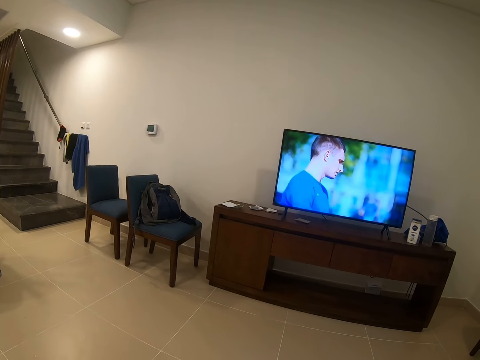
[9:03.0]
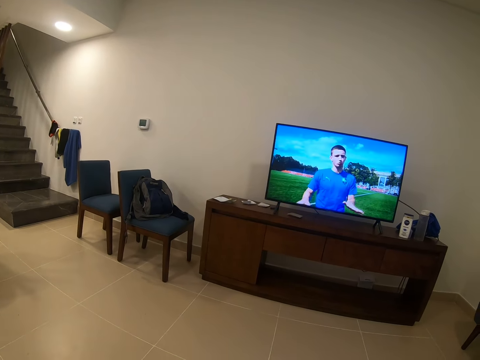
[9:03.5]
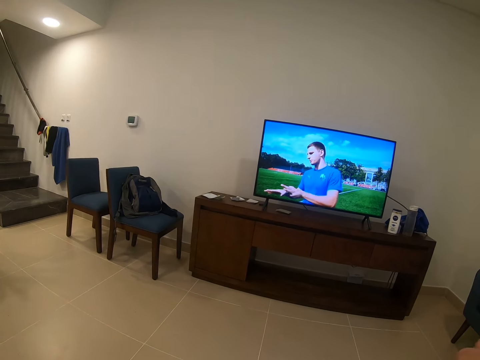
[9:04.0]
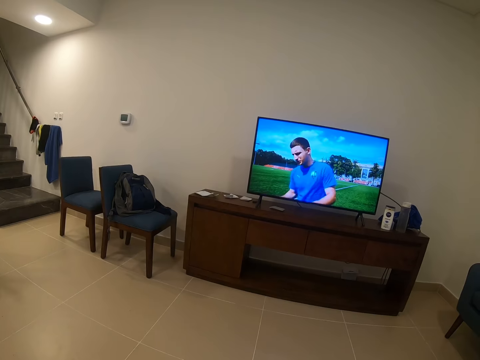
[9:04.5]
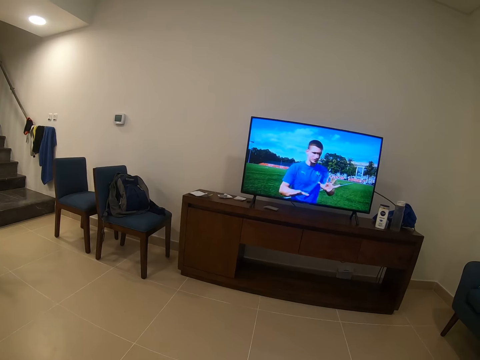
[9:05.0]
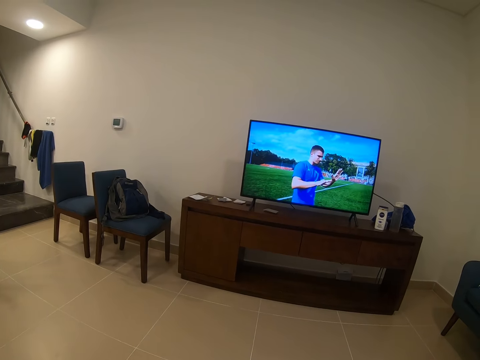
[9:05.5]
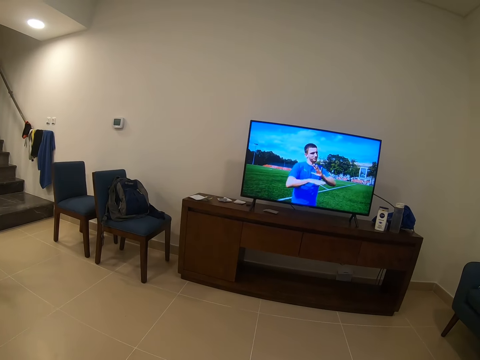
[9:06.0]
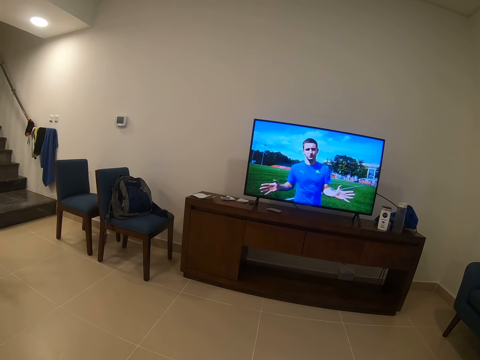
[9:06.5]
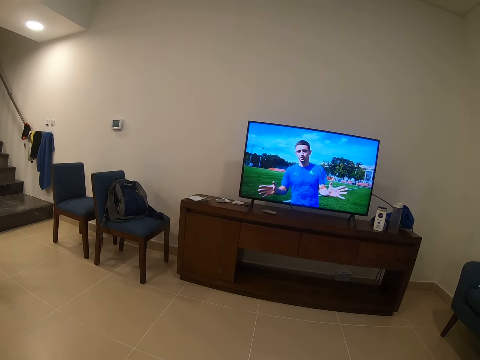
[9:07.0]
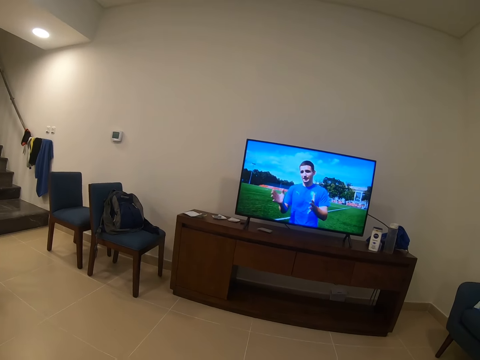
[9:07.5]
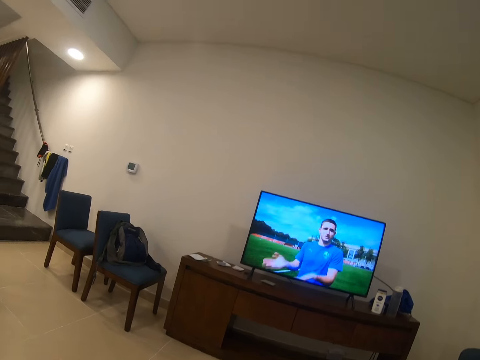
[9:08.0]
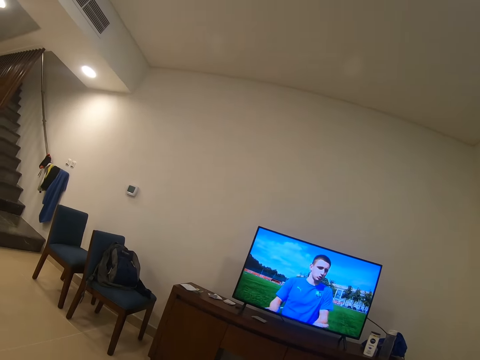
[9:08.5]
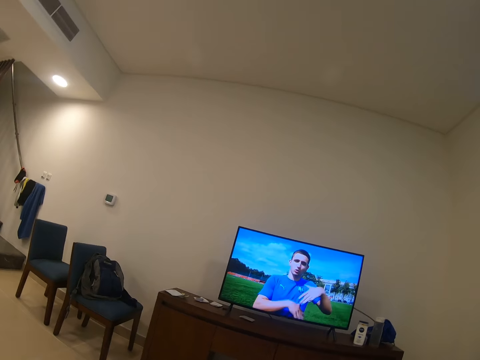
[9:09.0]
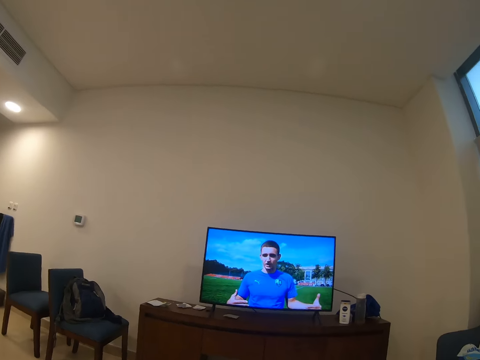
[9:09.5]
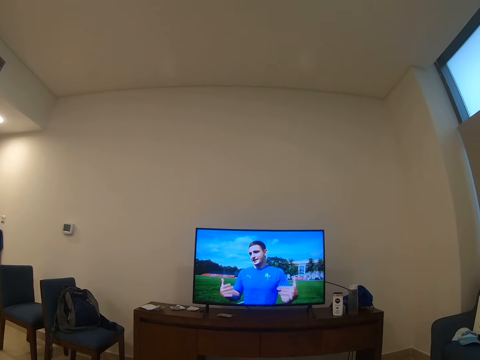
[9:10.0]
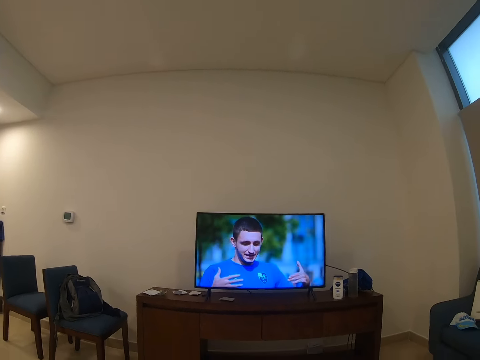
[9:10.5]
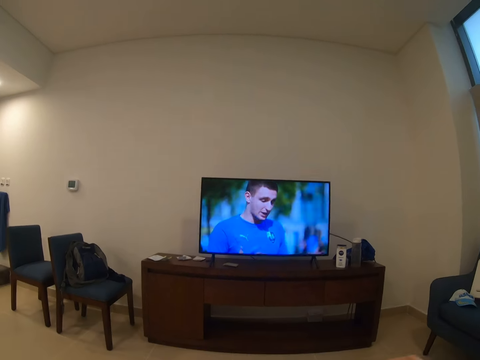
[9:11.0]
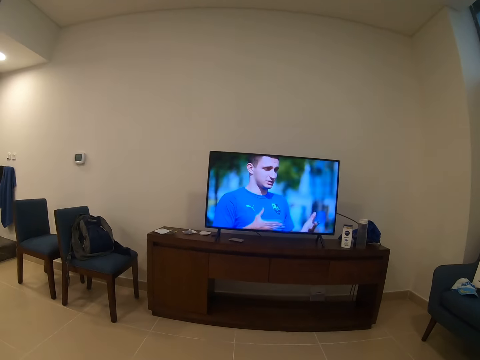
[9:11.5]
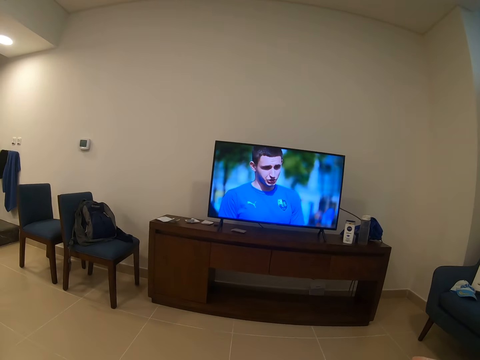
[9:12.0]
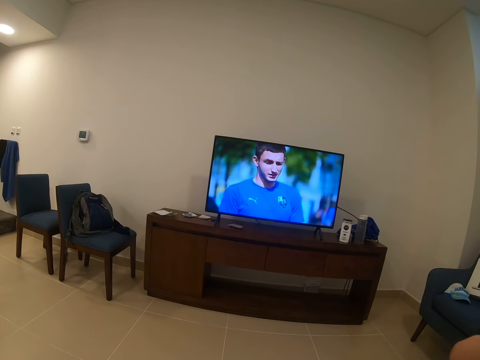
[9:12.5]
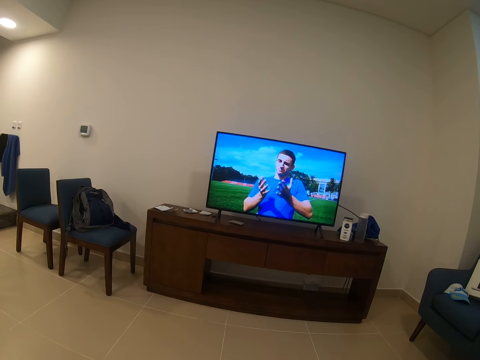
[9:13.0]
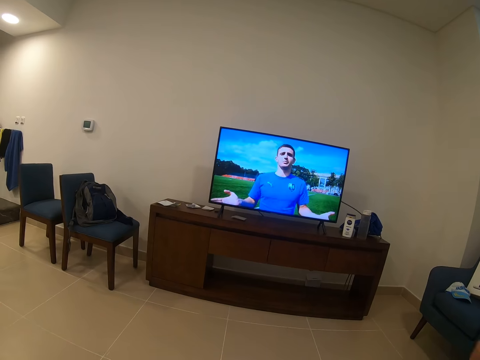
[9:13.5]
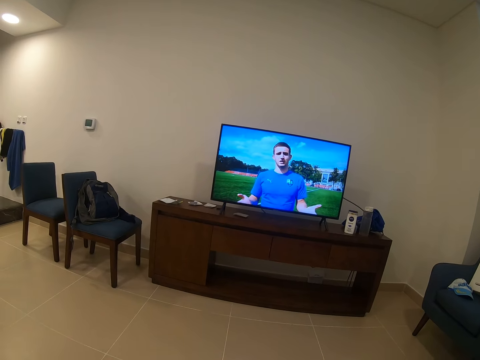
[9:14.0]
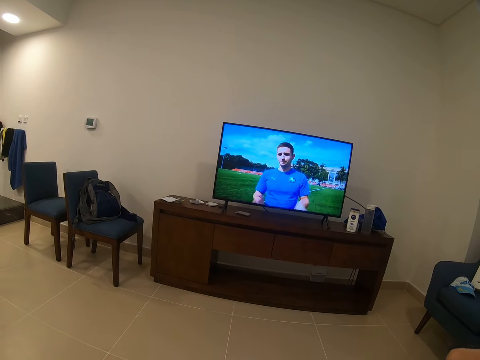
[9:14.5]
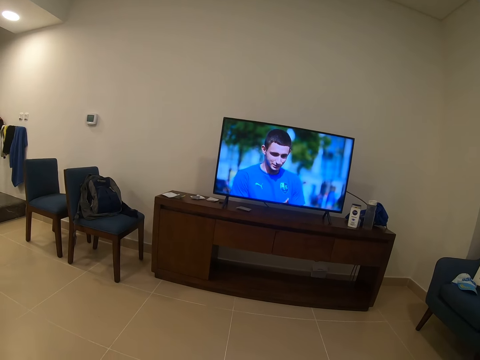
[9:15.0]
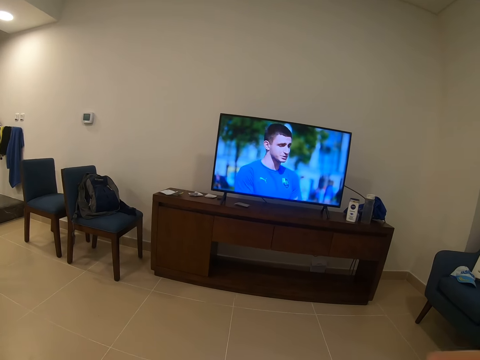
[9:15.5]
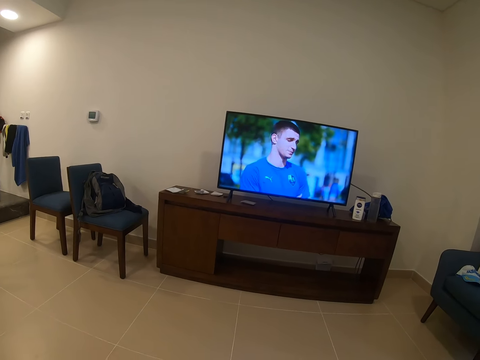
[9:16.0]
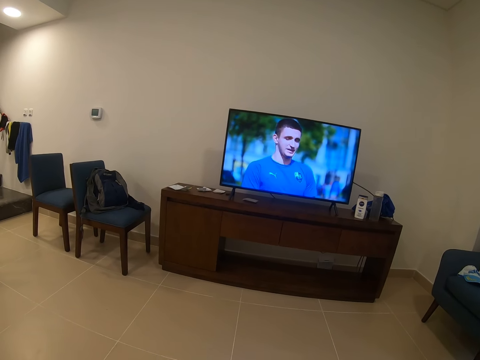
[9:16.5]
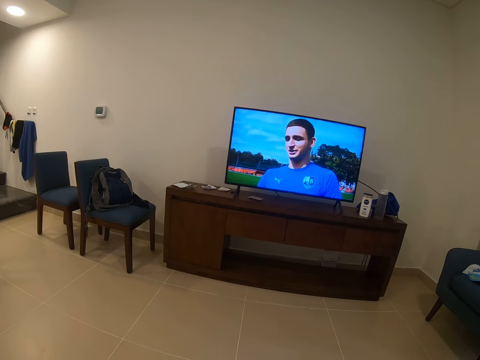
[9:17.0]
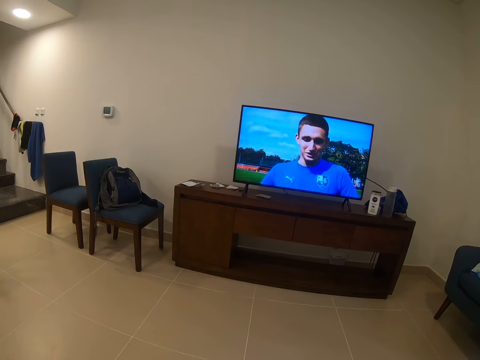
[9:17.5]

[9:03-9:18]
The camera wearer moves the right hand to the face. They watch the television. They move the right hand to the face.

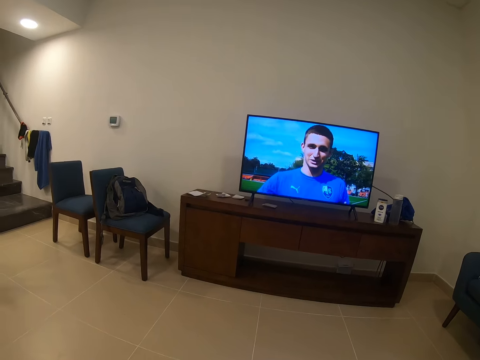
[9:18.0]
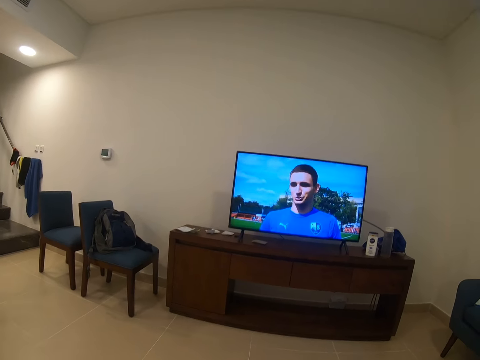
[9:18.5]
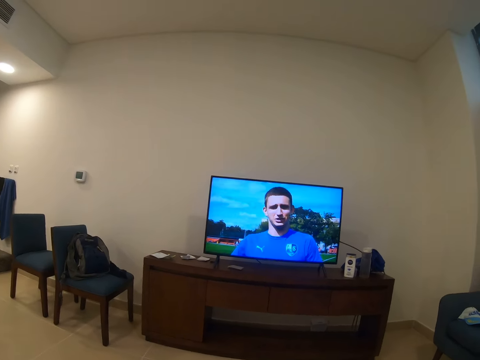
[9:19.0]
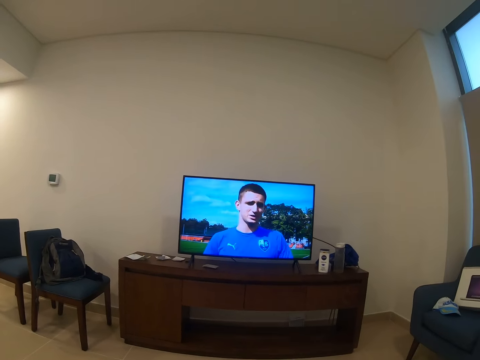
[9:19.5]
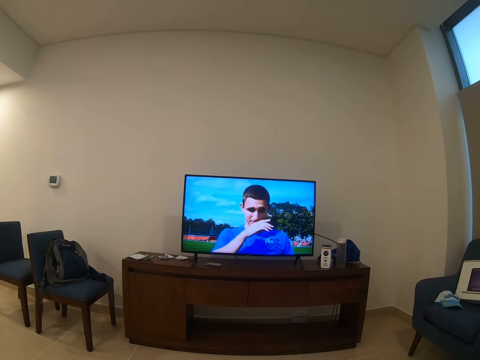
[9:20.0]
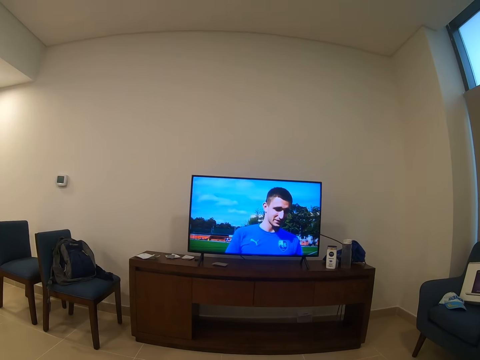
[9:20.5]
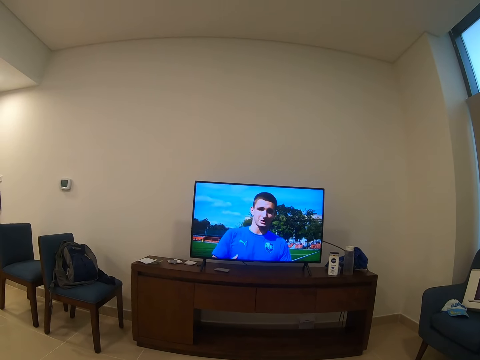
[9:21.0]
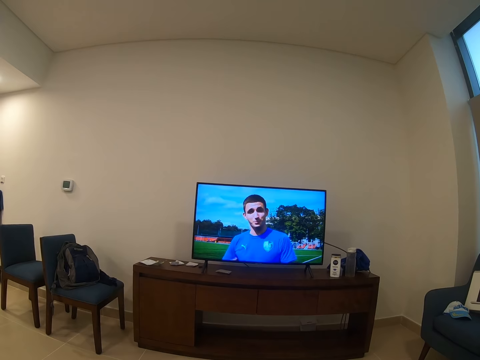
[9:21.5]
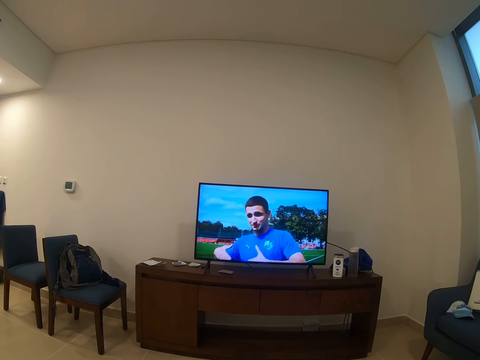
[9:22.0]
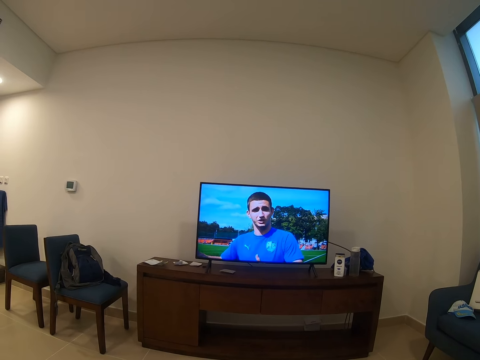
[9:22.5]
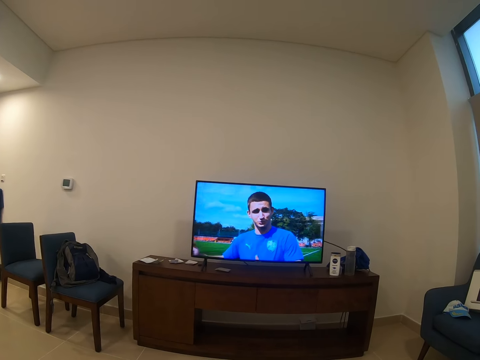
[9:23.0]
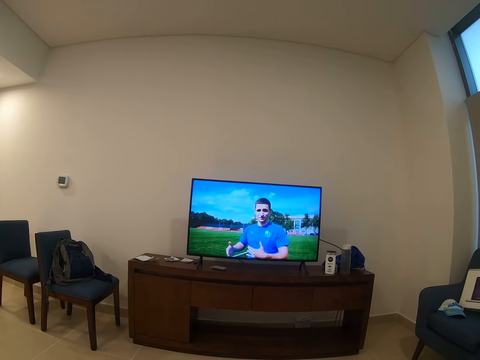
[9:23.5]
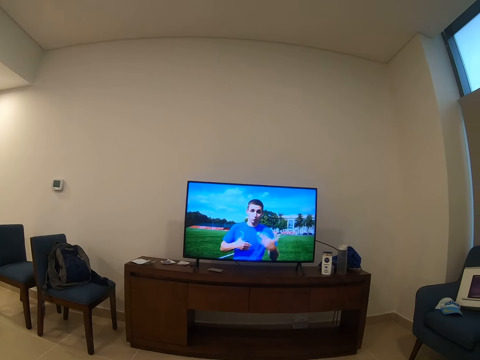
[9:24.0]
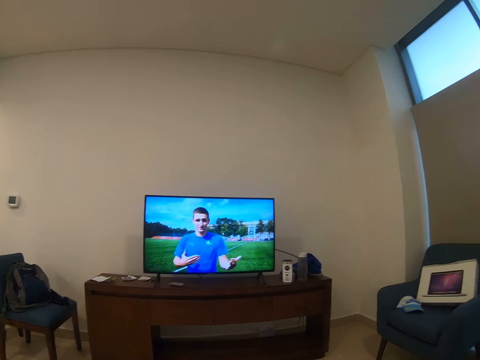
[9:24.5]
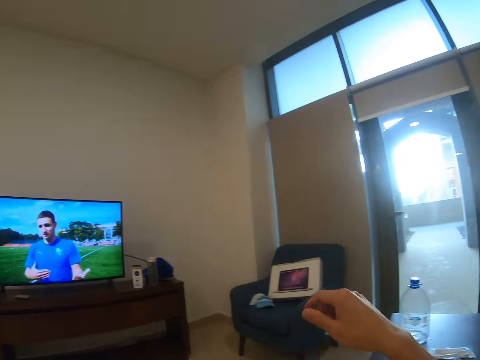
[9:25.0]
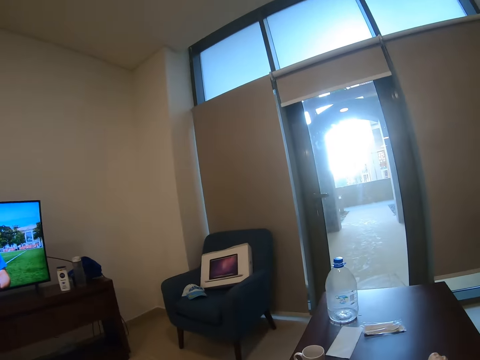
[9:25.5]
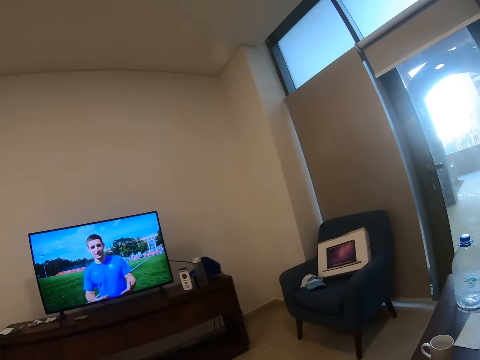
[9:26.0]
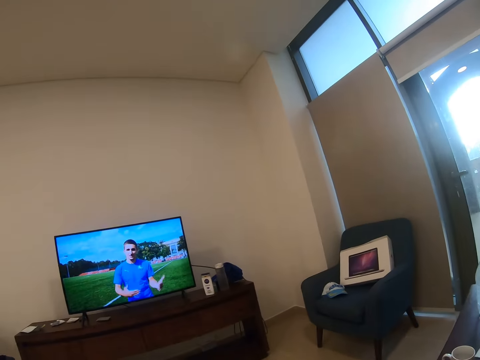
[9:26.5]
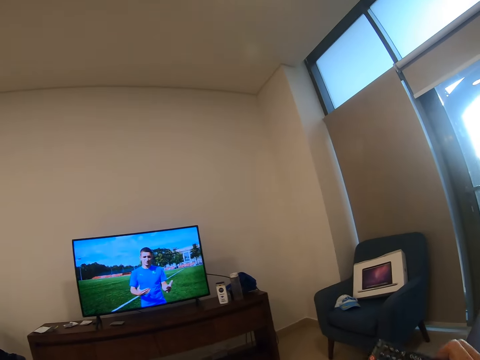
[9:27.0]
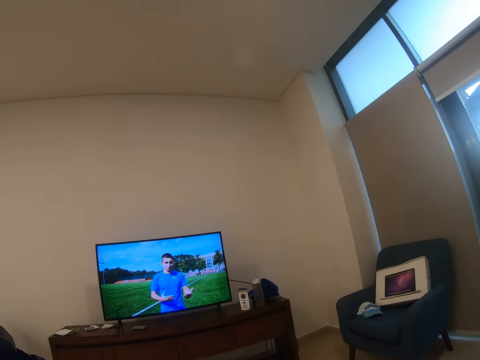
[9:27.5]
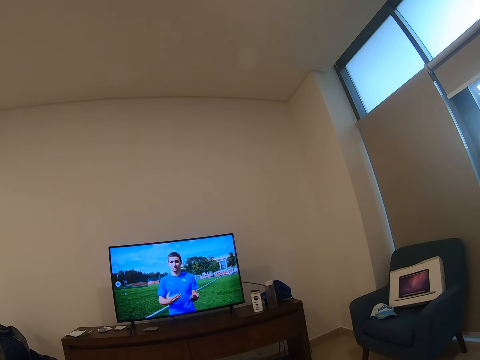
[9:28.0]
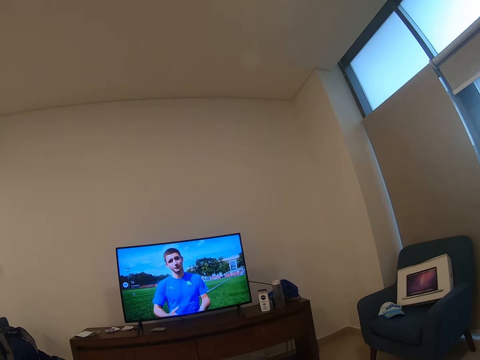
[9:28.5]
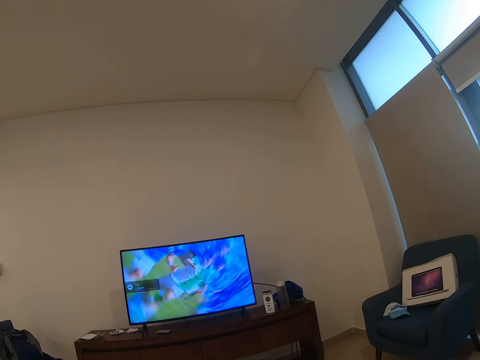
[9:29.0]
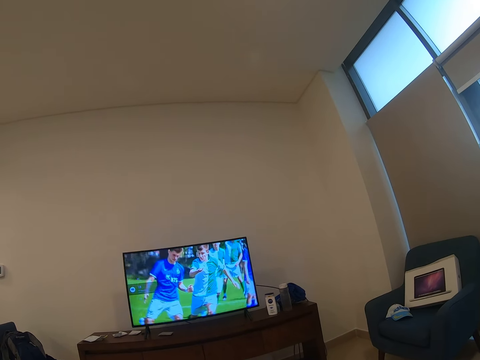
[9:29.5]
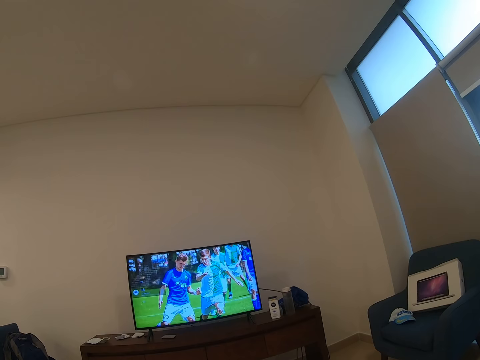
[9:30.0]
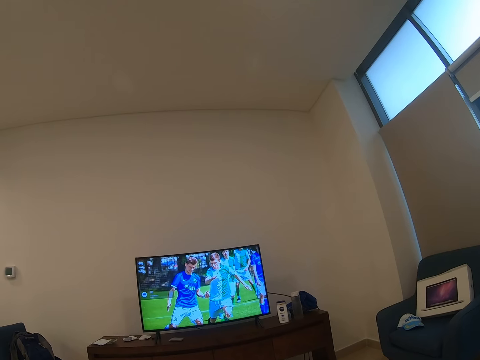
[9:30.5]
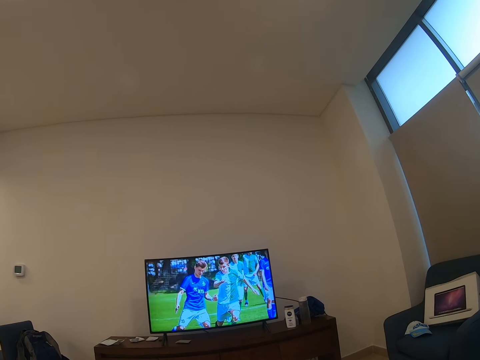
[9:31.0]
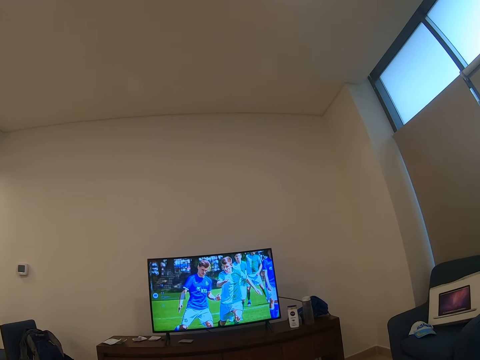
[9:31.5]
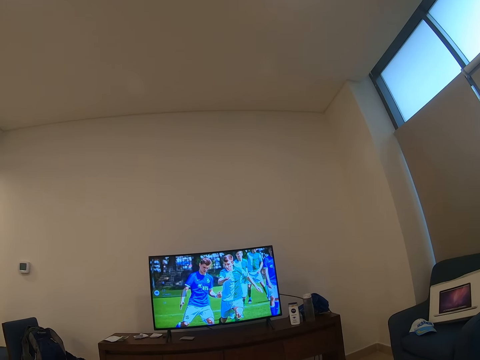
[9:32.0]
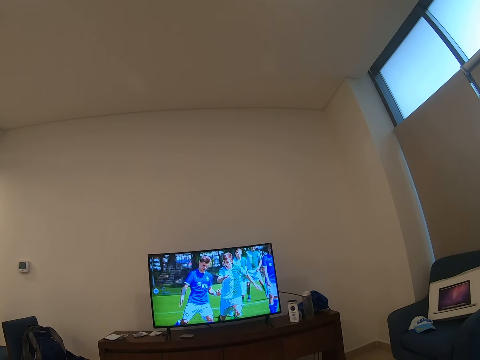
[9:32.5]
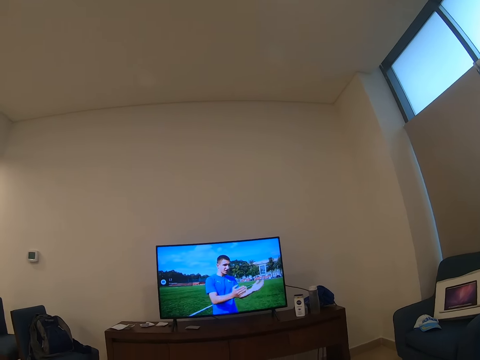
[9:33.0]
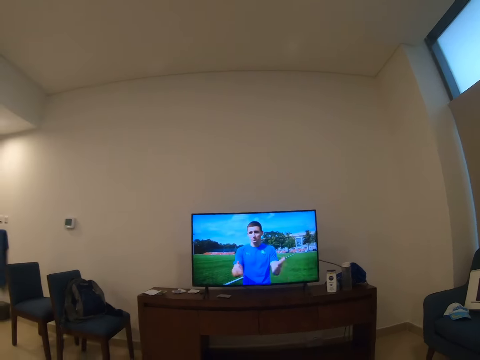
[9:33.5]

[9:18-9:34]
The camera wearer lifts the right hand. They turn. They pick up a remote control device. They watch a television.
